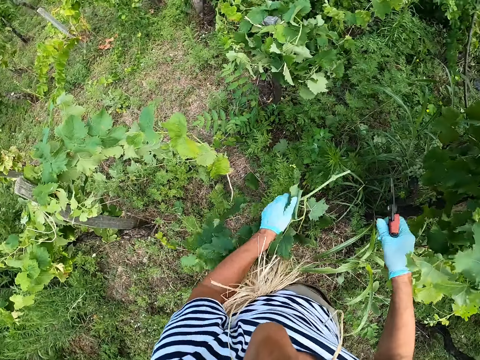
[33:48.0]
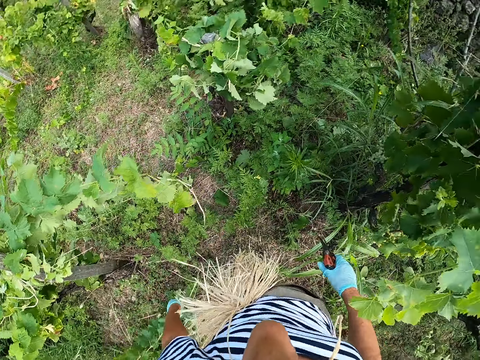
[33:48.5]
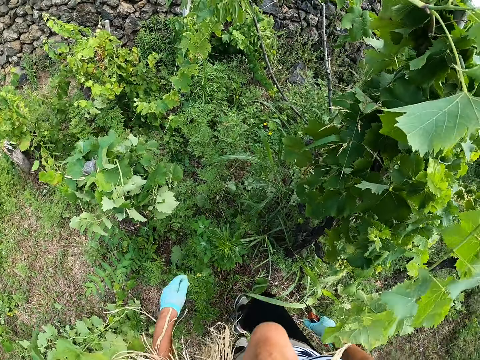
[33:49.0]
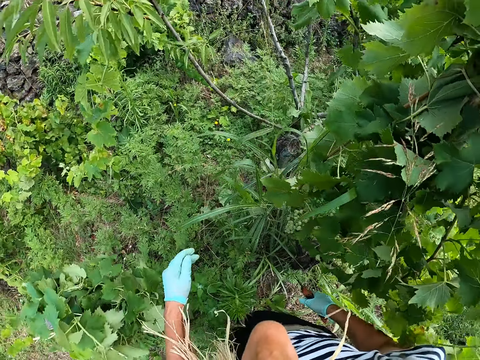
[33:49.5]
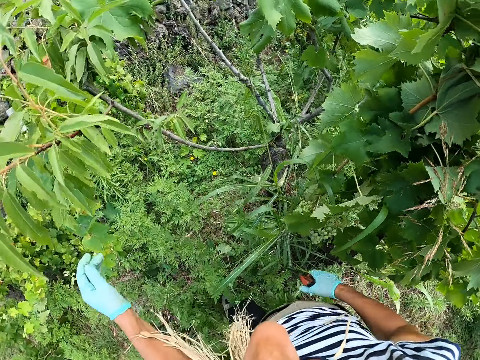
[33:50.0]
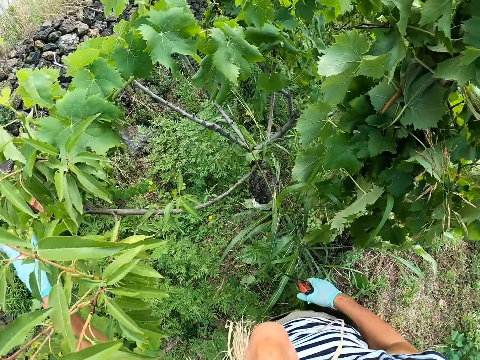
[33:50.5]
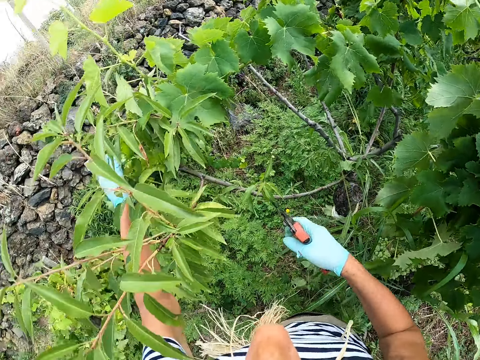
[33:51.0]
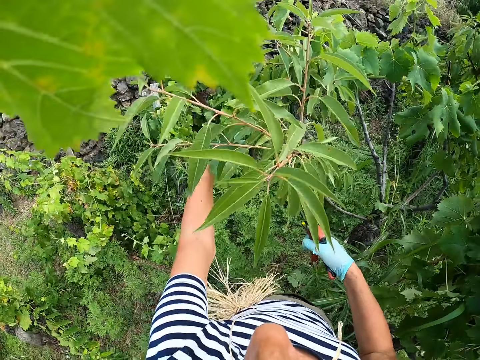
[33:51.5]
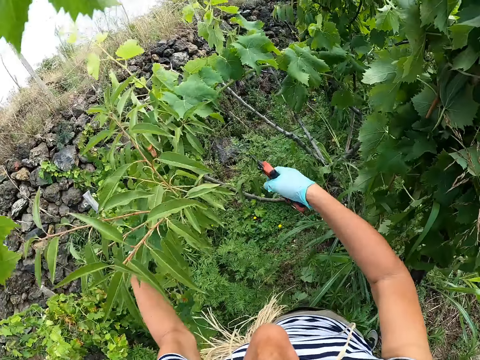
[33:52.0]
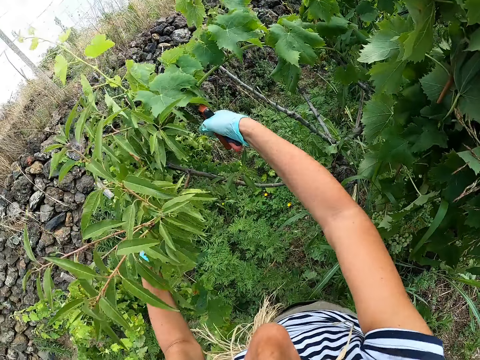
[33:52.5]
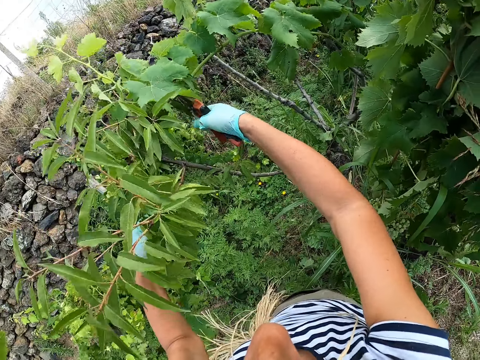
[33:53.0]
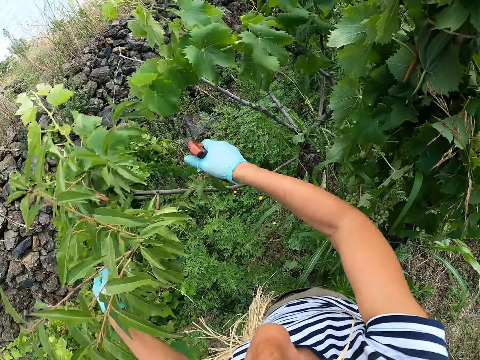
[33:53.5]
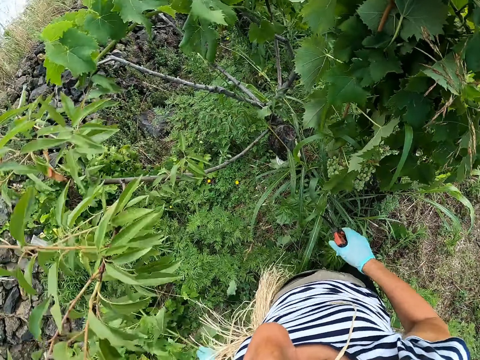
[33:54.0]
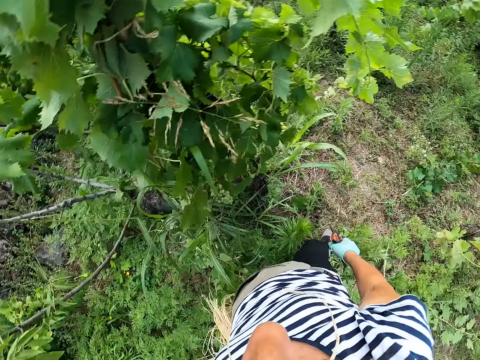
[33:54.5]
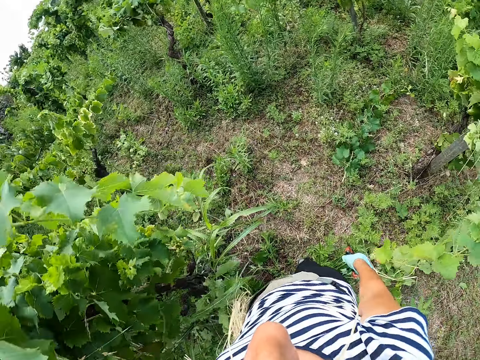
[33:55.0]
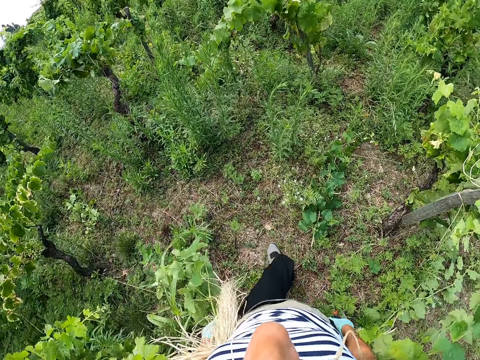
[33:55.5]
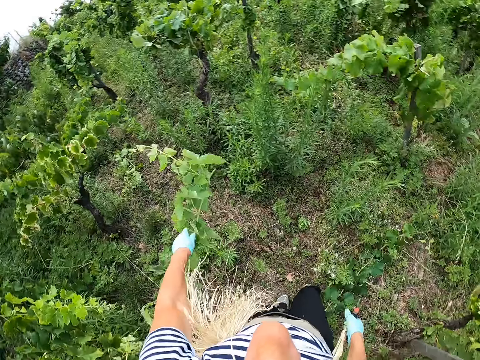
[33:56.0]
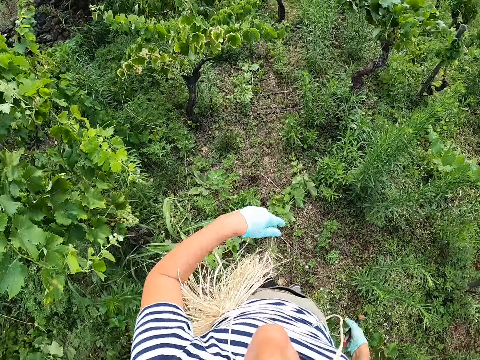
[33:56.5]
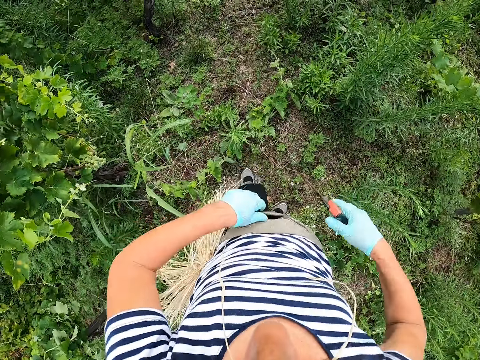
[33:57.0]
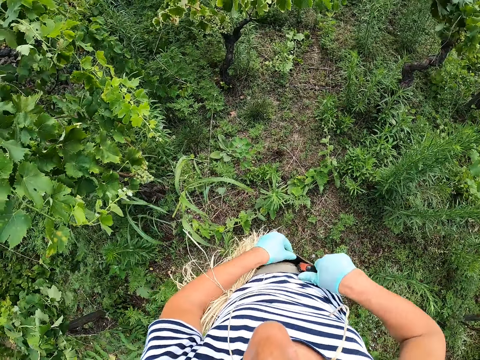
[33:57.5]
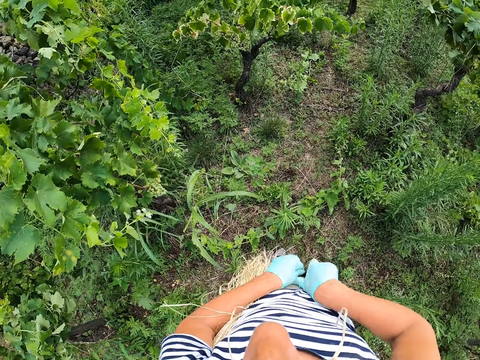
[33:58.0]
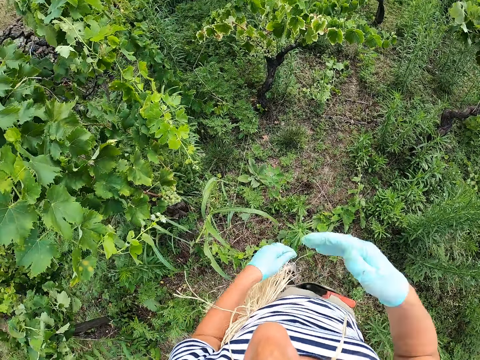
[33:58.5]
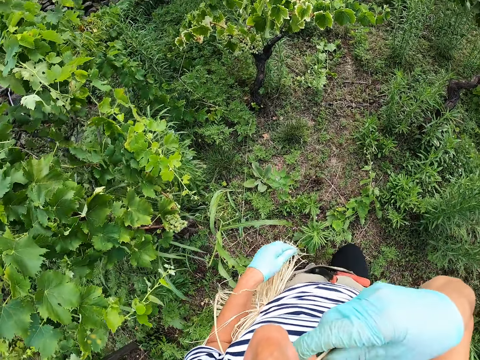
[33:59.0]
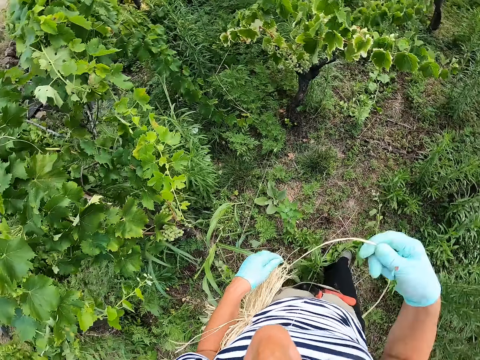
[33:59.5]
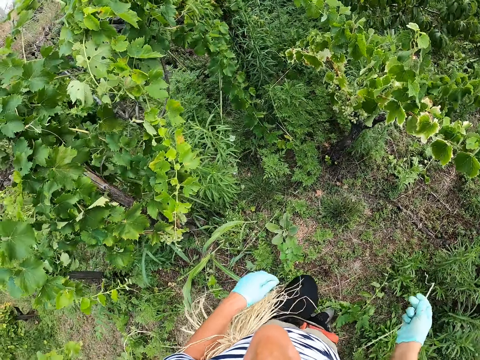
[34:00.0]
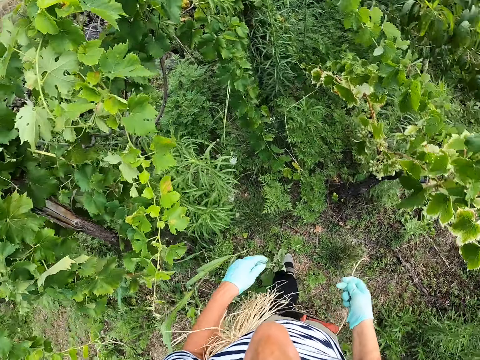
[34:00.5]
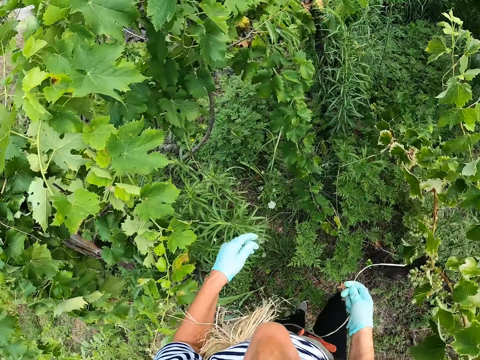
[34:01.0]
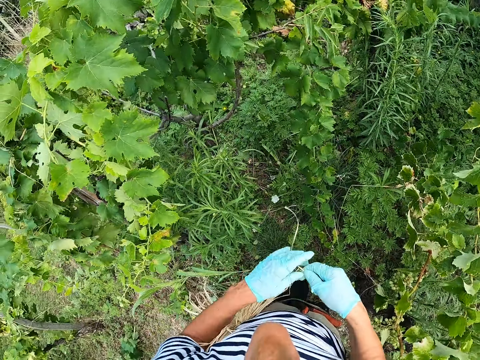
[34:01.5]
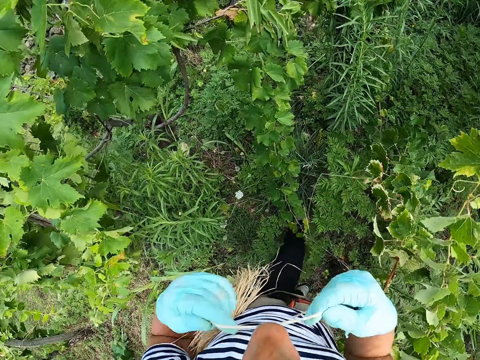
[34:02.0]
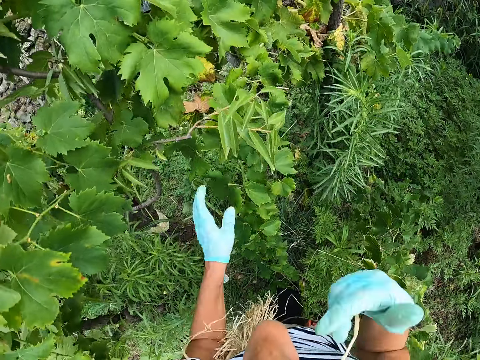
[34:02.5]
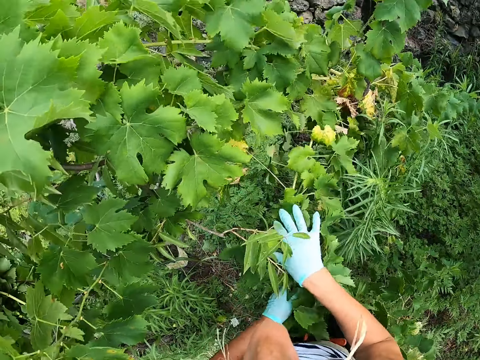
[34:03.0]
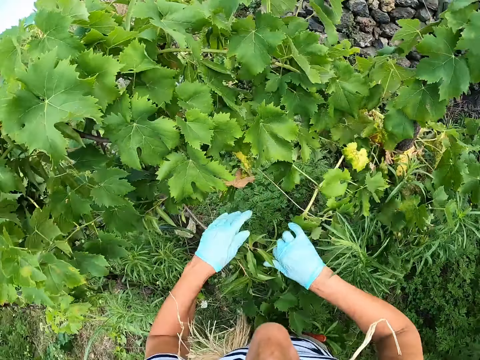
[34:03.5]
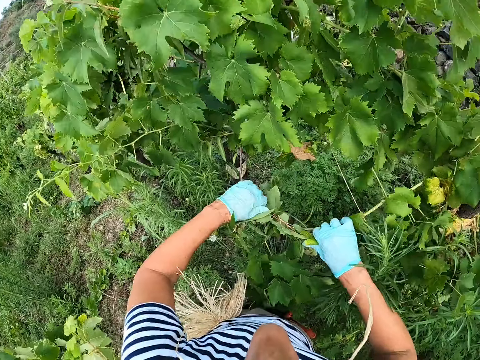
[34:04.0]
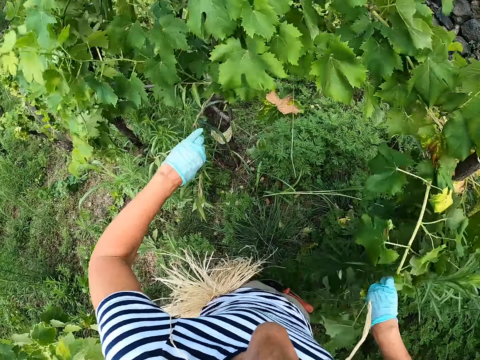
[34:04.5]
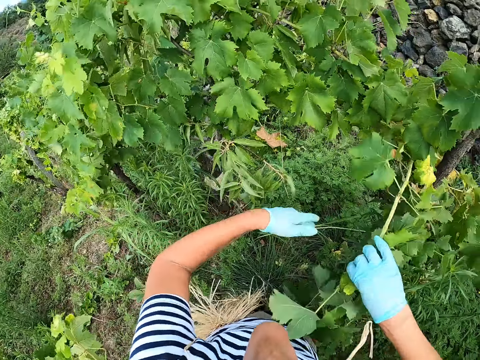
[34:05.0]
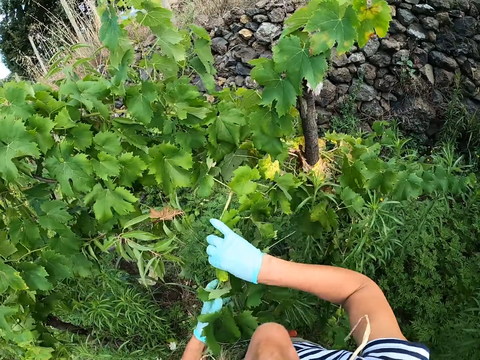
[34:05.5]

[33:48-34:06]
The camera wearer throws a piece of the plant down. They walk around the garden. They hold the plant. They cut the plant. They drop a piece of the plant down. They walk. They throw the plant down. They put the pruning shears in the pocket. They remove the twine from the mouth. They walk. They bite the twine. They hold the plant.

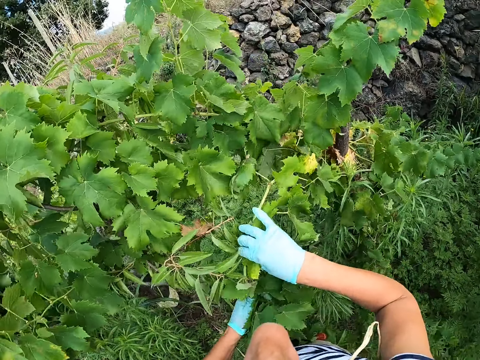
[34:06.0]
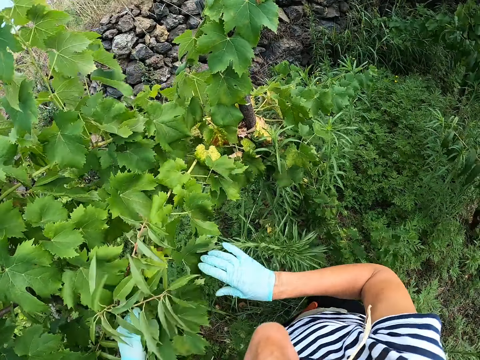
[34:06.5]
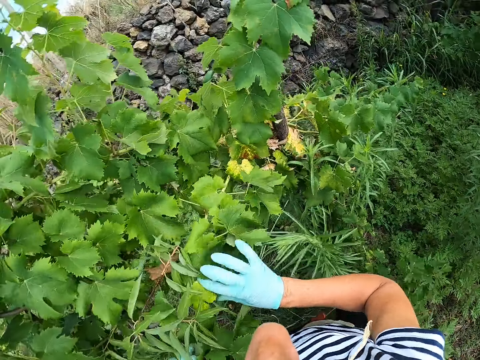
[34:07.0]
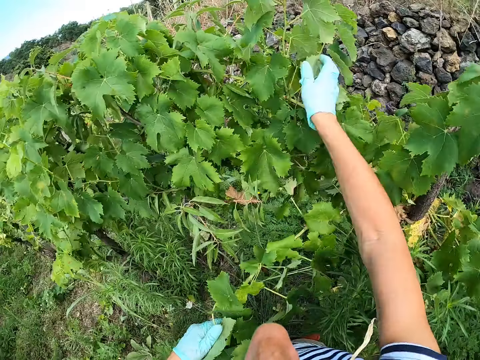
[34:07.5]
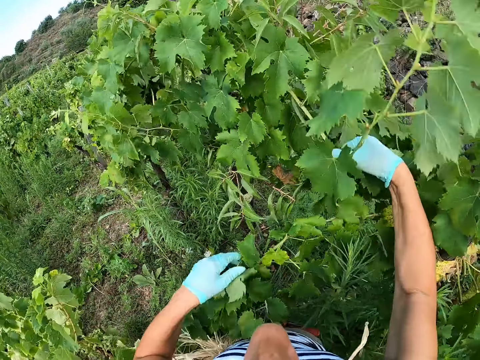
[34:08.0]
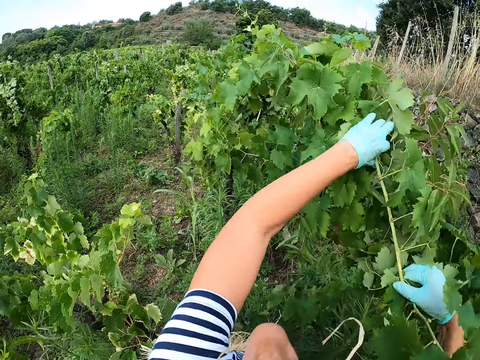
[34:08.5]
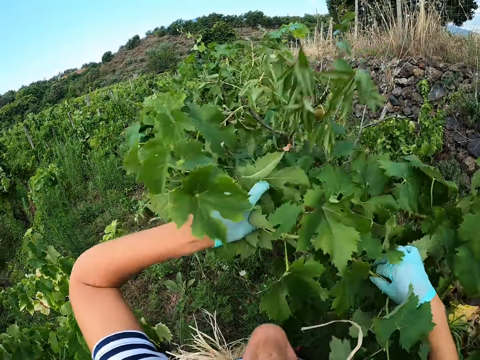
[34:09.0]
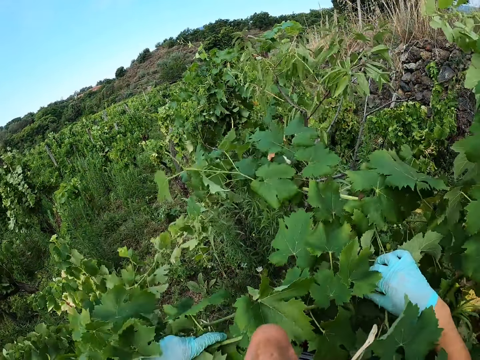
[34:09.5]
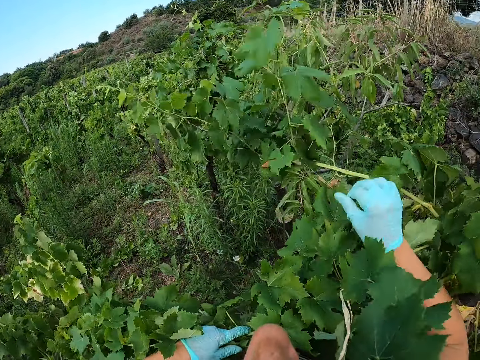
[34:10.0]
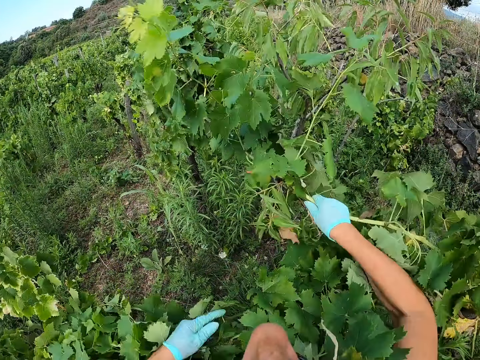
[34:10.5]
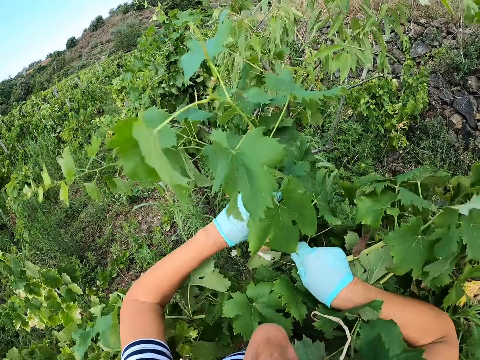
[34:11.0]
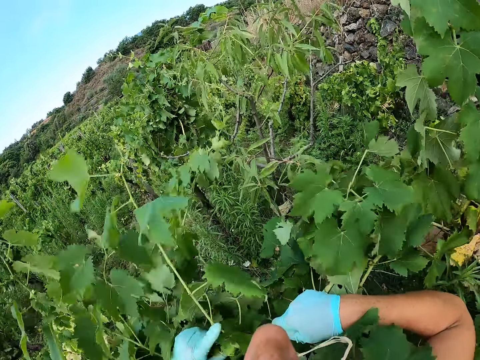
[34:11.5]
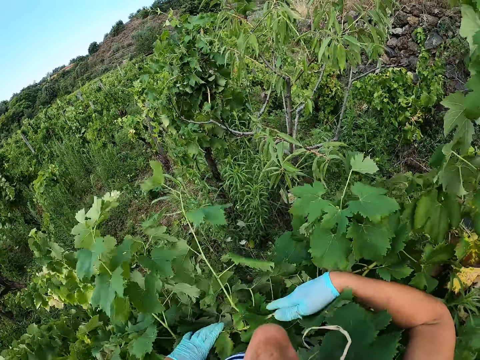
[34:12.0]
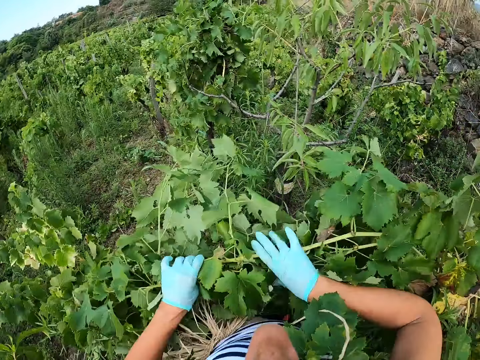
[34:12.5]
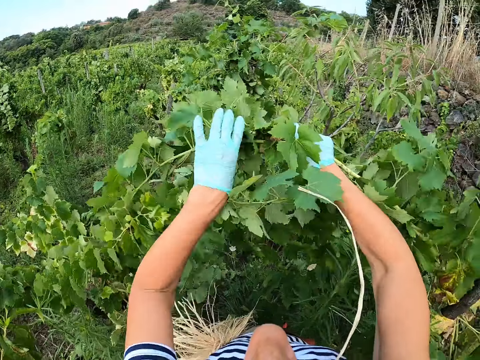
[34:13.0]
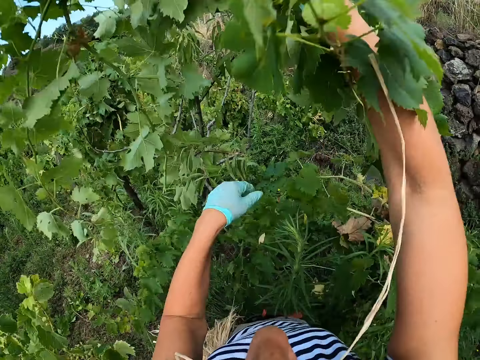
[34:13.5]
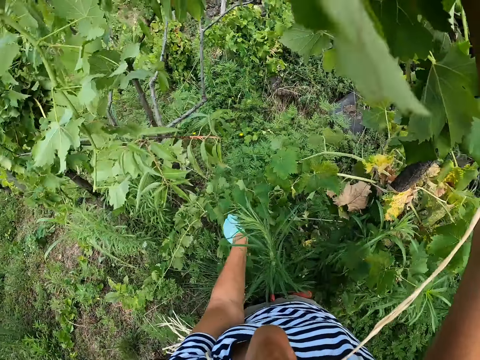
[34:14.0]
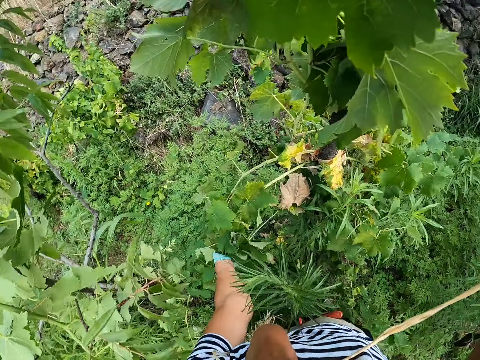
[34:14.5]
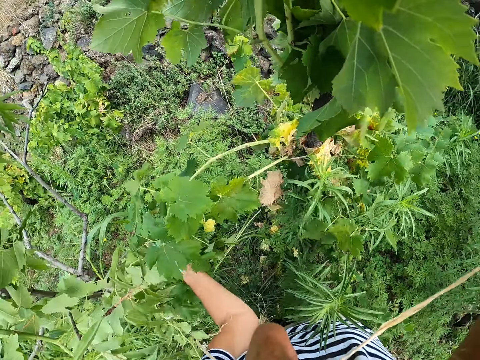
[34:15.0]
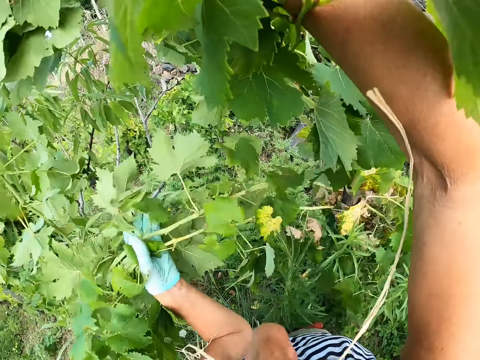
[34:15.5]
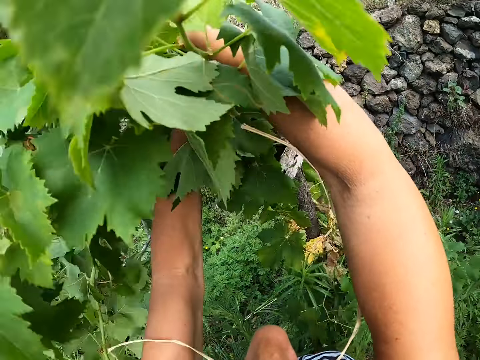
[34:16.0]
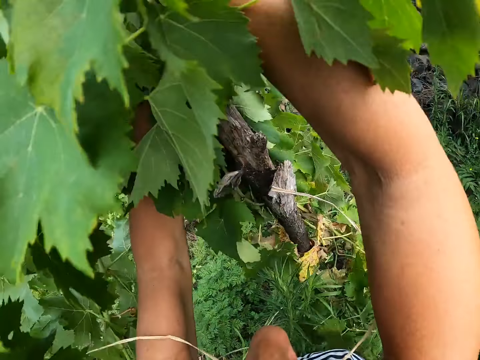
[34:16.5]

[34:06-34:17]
The camera wearer pulls the leaves together.
